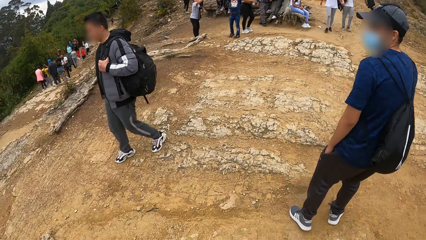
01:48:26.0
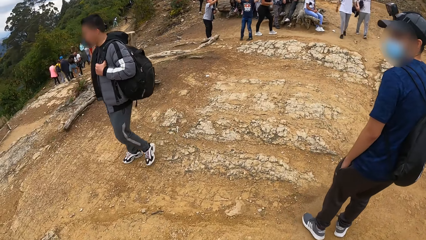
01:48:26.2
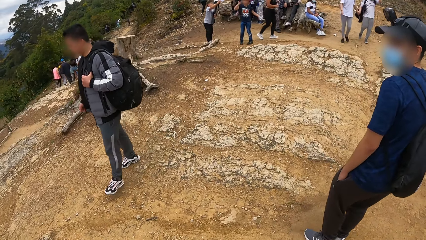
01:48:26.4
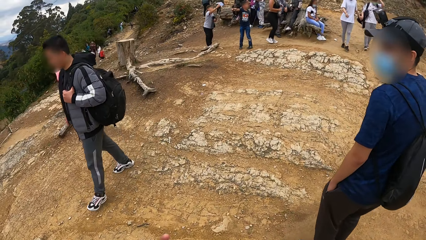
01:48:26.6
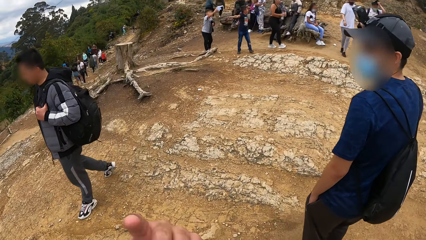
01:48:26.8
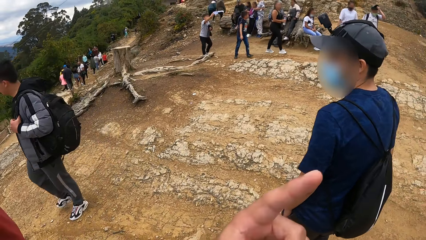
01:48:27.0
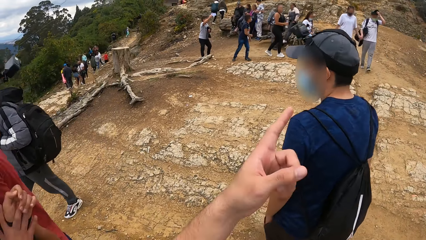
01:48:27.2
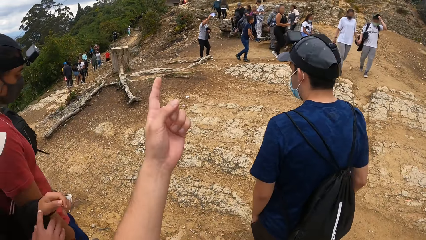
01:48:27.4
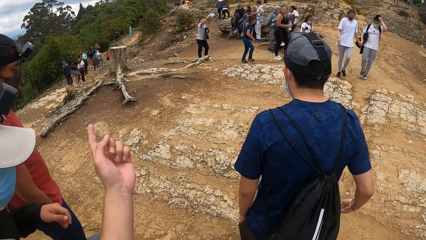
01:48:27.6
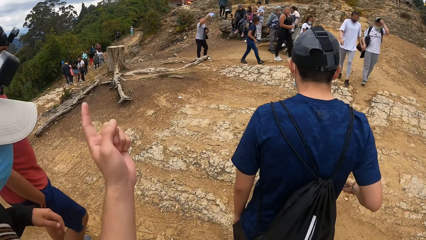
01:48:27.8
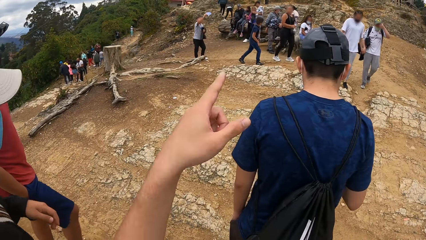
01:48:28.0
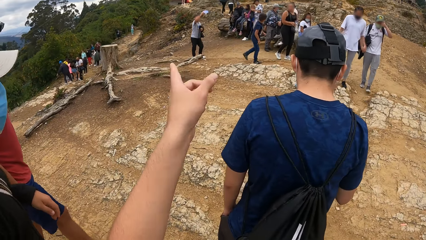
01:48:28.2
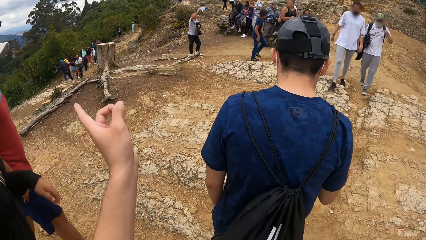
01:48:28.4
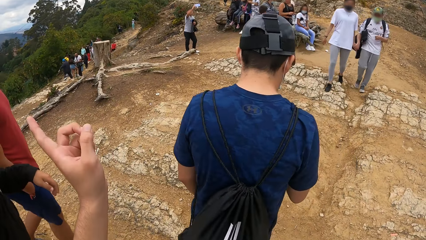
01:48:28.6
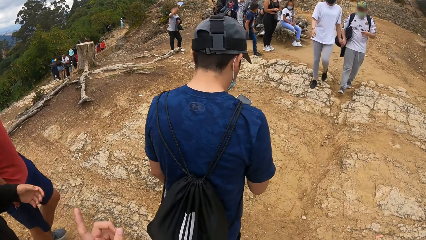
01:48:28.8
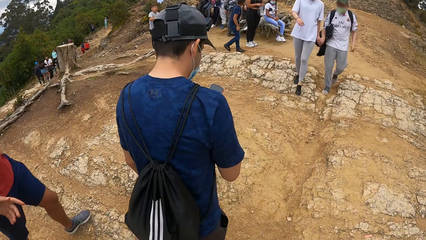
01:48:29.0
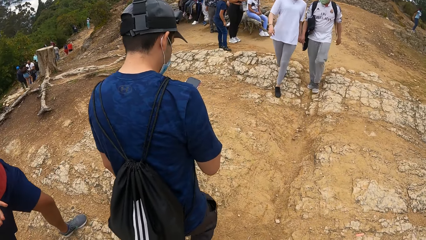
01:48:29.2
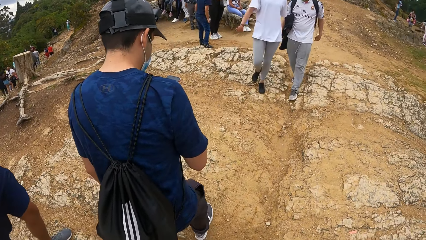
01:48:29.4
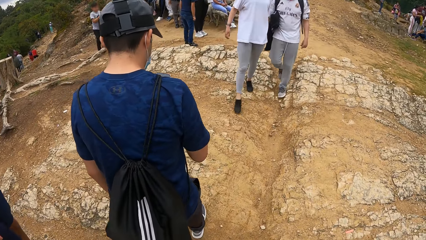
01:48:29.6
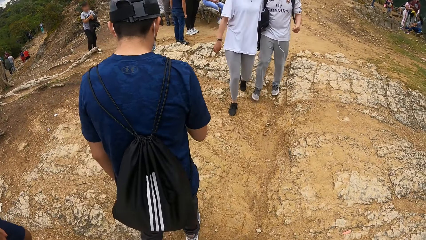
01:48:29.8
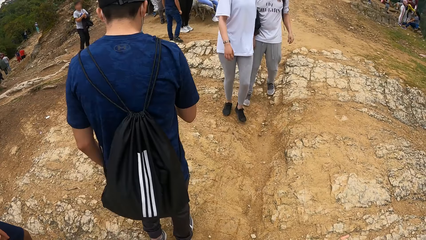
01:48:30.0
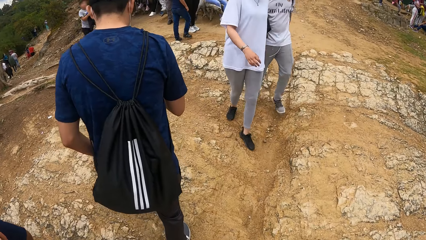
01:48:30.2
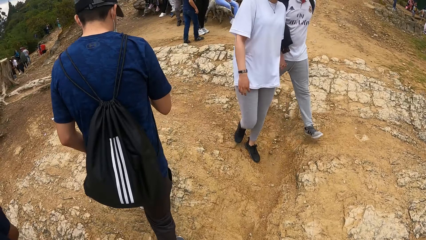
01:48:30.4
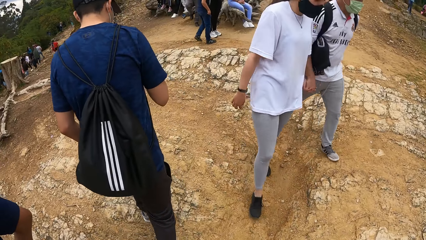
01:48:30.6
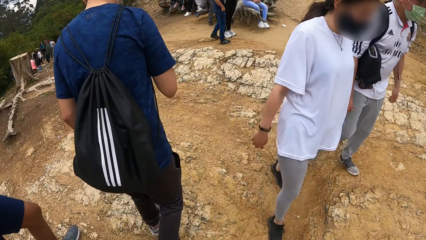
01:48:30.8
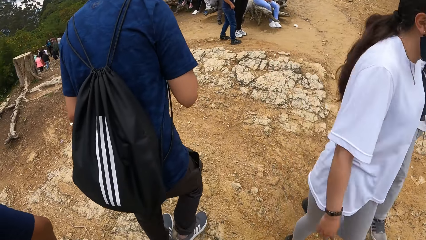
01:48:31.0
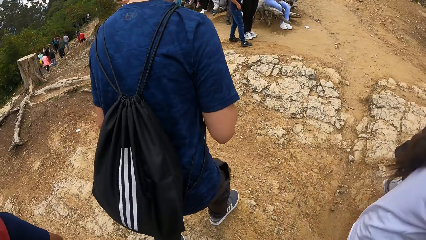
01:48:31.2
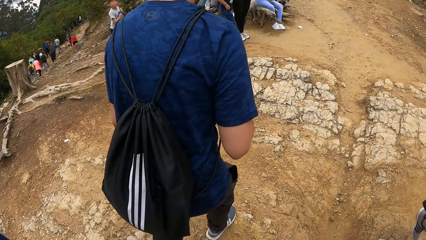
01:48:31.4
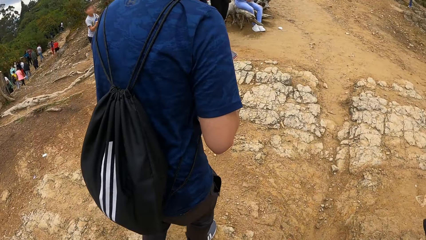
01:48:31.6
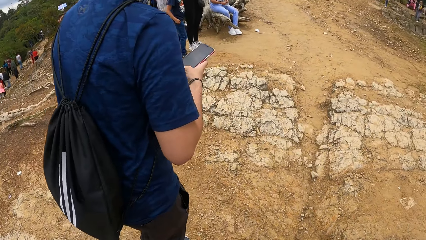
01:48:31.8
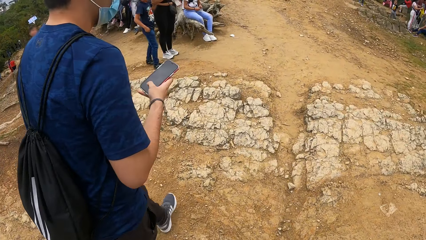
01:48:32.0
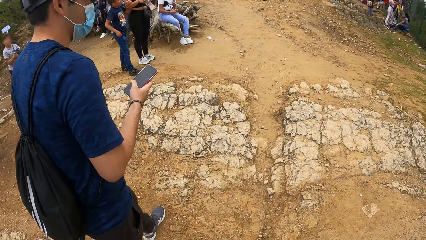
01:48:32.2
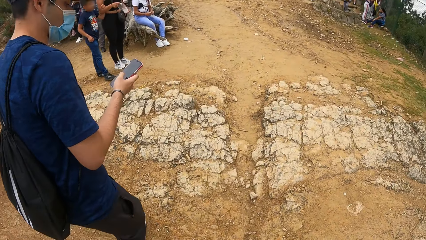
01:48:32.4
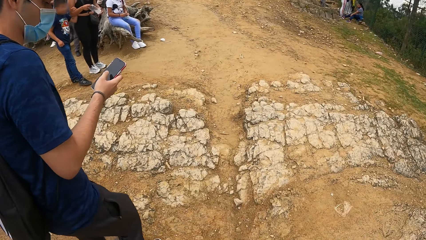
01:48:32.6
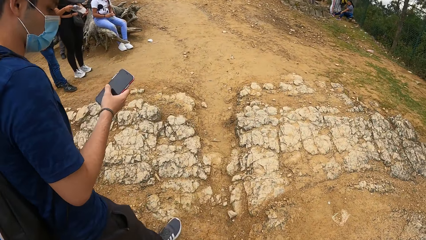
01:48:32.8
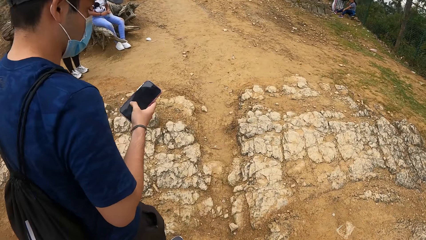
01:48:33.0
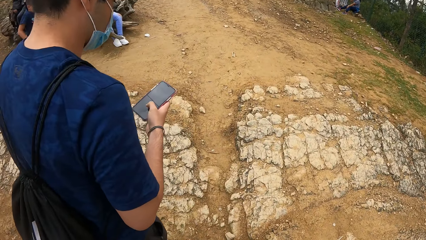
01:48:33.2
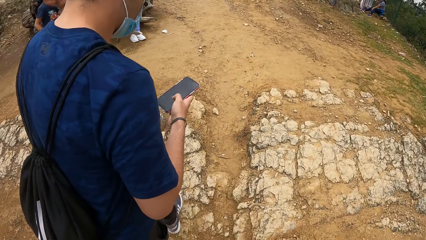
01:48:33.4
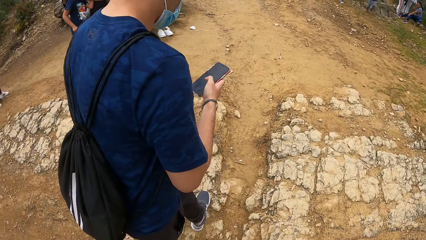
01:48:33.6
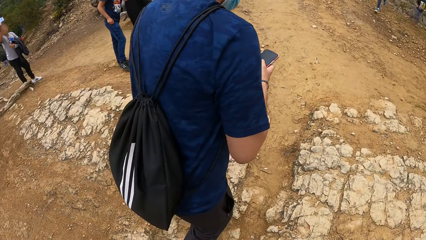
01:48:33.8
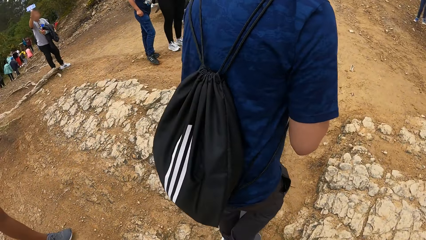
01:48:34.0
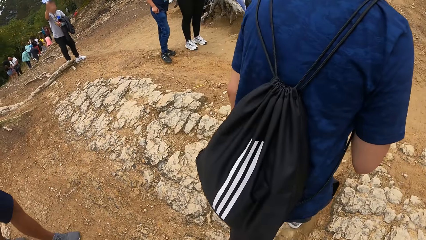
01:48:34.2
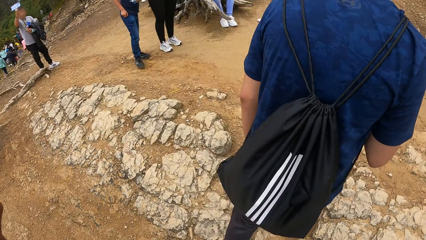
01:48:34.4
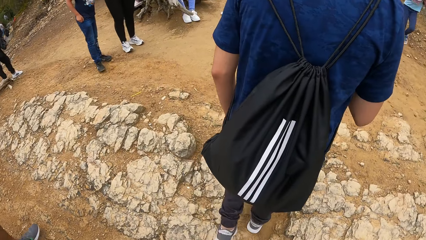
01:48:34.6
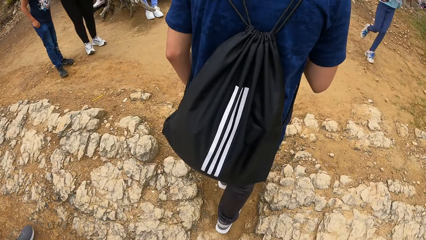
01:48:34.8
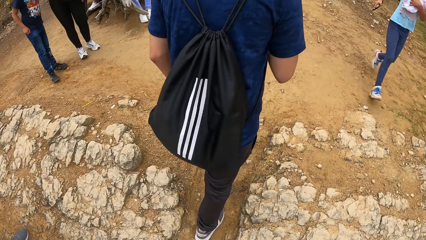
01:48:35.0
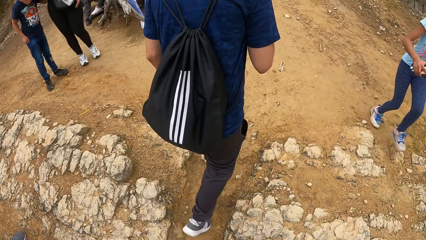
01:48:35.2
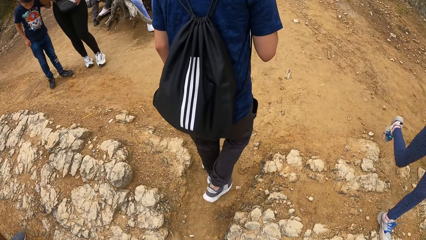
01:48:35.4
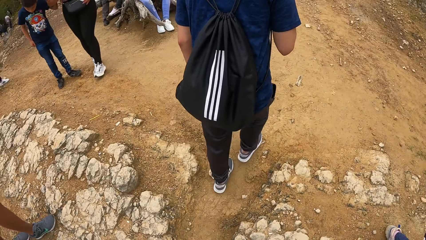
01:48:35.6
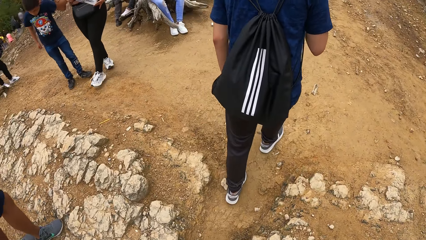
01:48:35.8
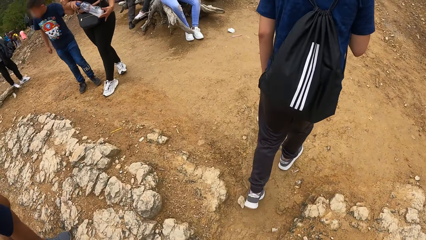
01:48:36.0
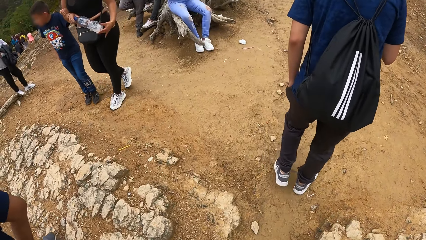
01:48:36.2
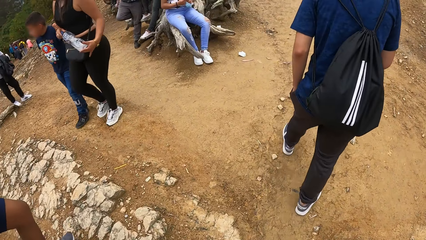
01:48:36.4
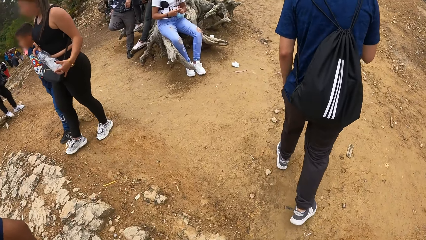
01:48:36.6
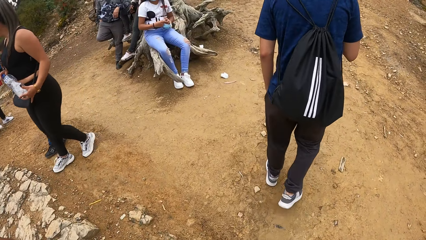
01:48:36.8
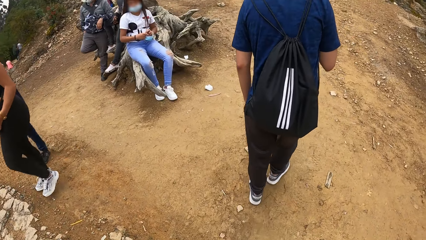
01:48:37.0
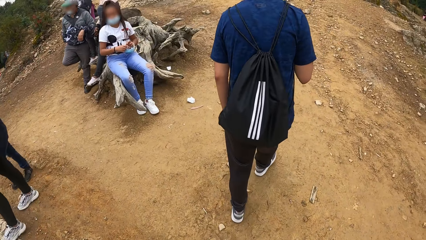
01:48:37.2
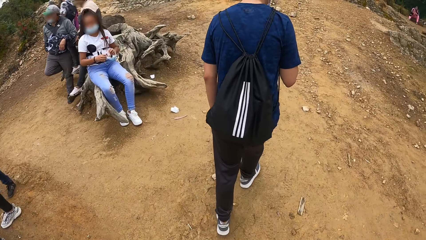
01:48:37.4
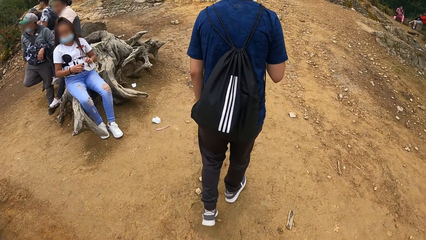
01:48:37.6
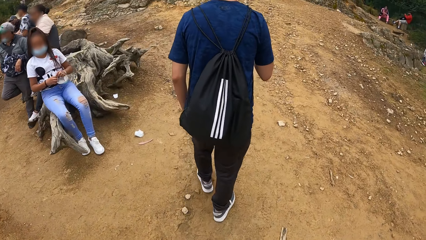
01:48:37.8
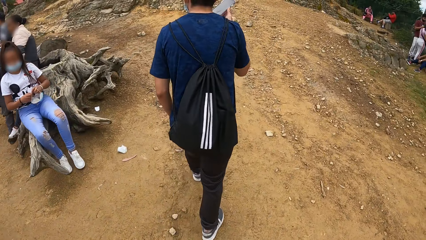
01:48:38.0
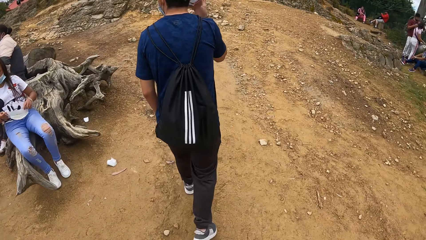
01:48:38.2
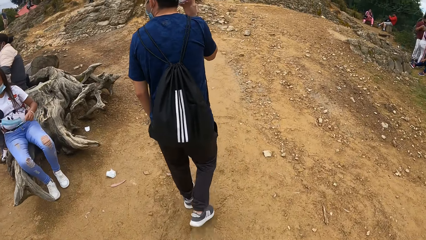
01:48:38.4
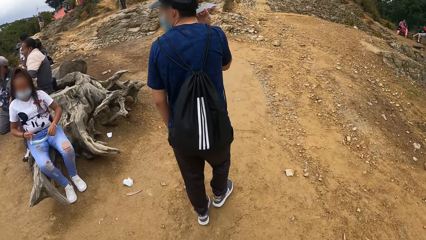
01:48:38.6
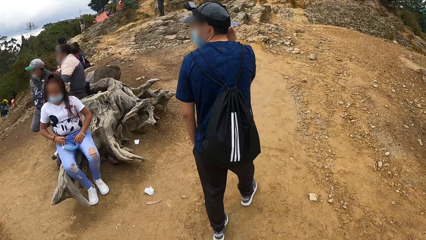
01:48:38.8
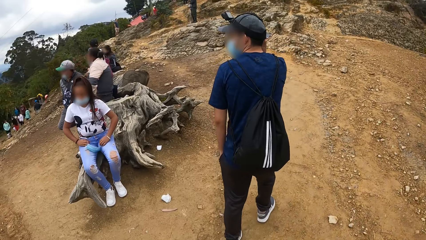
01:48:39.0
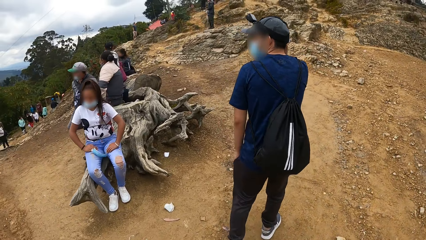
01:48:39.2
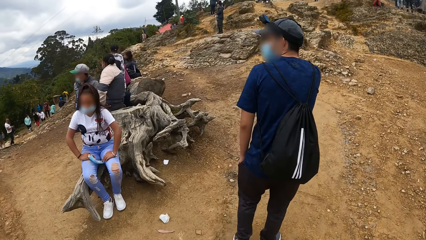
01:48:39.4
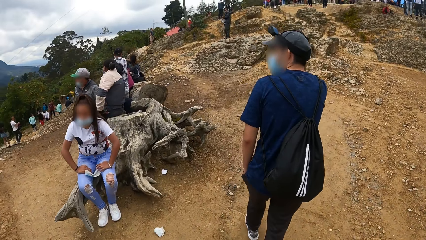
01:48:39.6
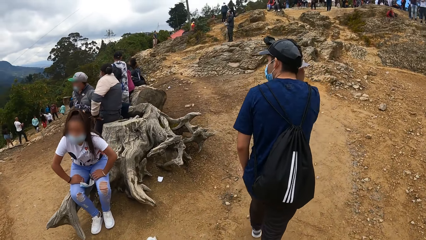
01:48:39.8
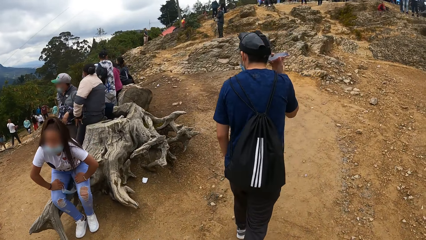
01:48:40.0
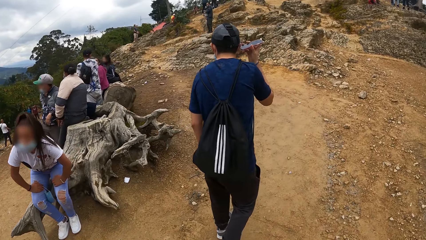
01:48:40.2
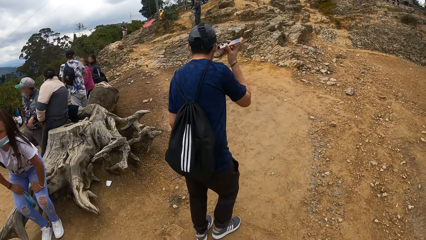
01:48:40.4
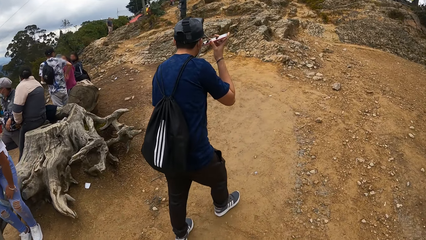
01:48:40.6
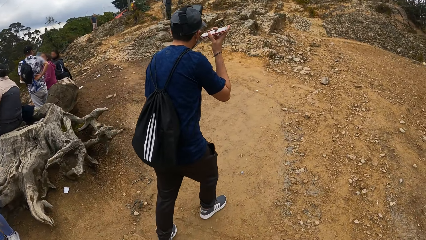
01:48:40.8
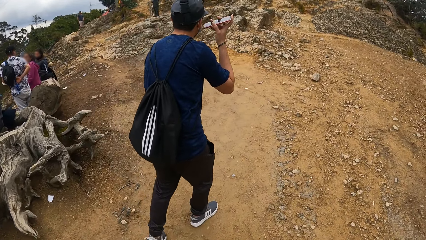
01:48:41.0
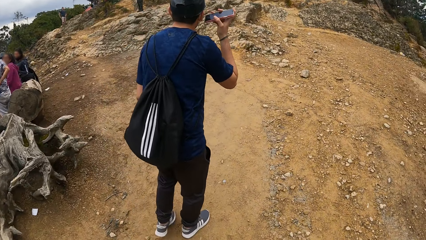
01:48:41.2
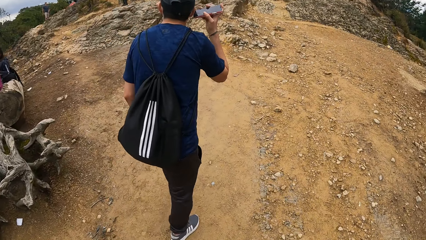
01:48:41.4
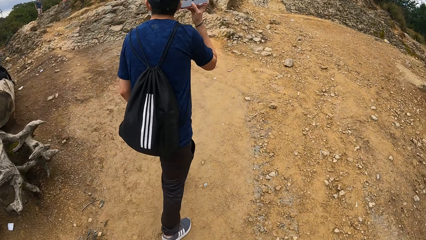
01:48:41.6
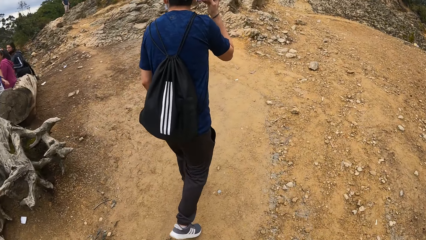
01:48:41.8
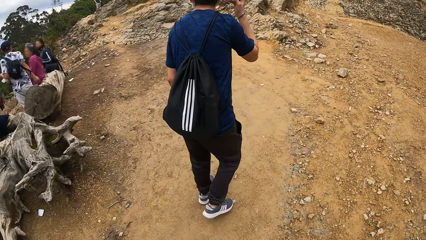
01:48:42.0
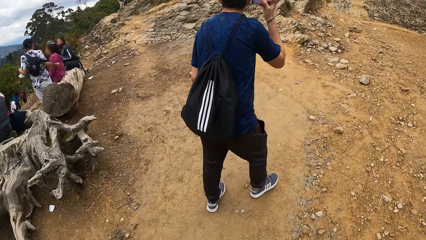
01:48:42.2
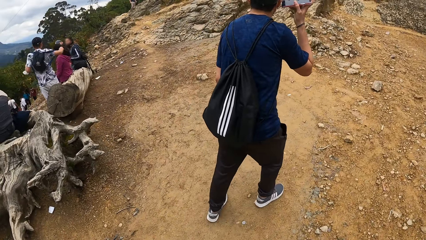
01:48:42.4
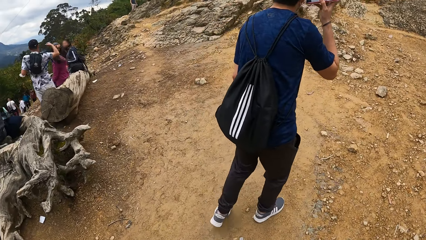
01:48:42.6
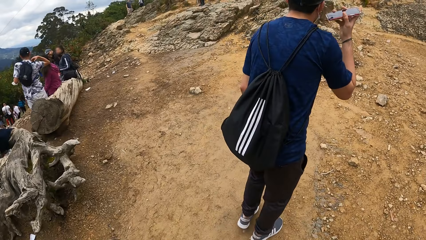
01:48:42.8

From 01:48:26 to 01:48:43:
The camera wearer moves the hand. They climb the mountain. A man operates the phone in his right hand. The man walks up a hill. The camera wearer walks up the hill.
